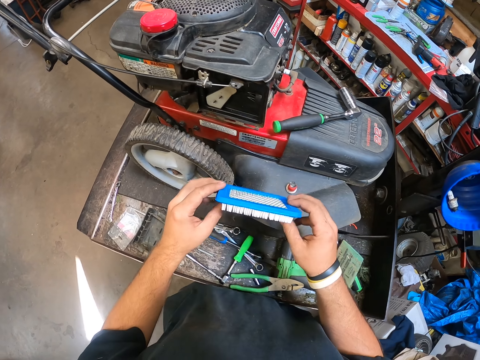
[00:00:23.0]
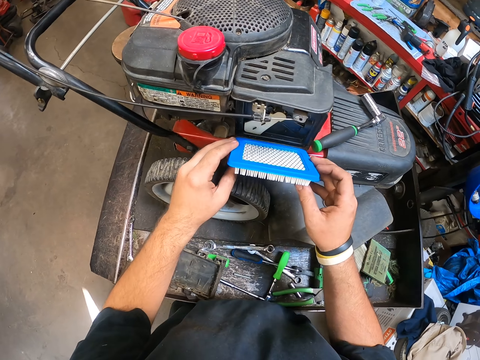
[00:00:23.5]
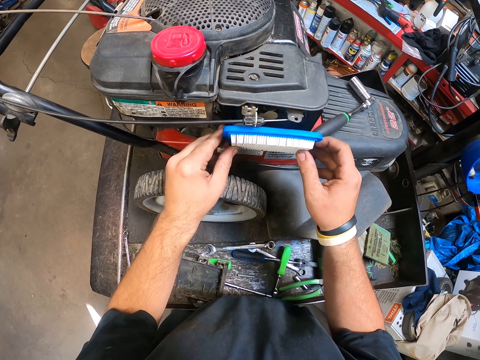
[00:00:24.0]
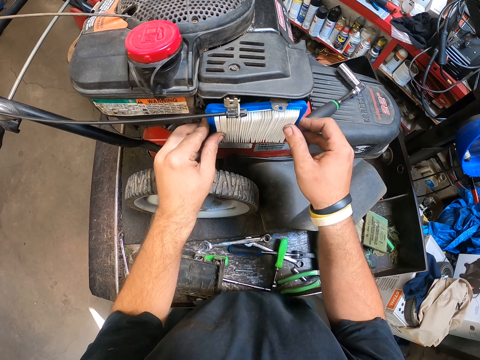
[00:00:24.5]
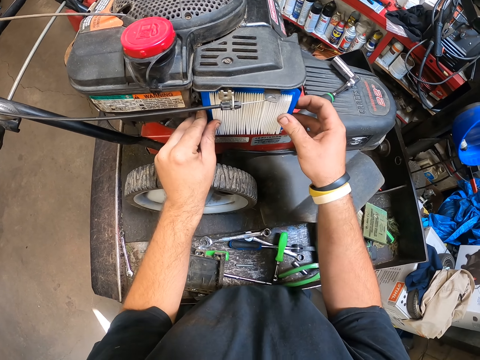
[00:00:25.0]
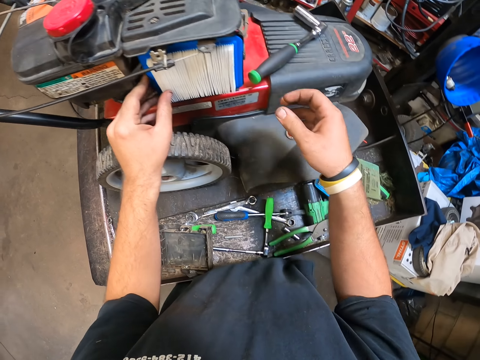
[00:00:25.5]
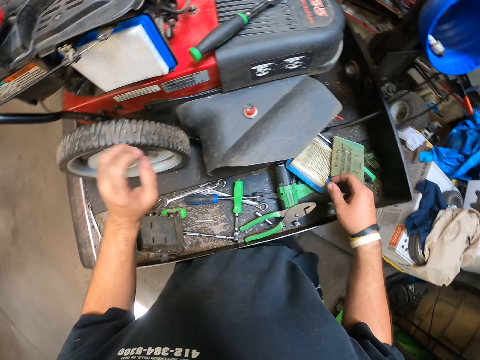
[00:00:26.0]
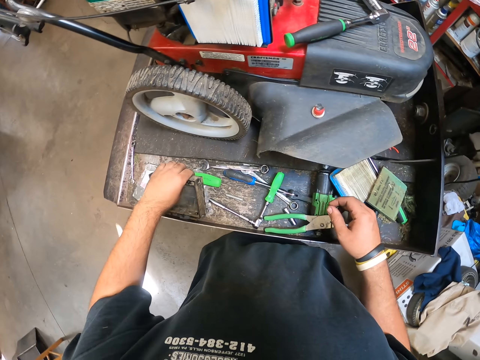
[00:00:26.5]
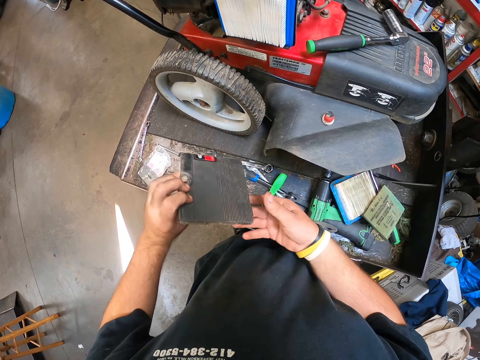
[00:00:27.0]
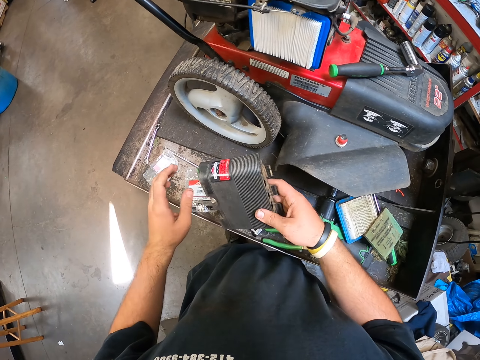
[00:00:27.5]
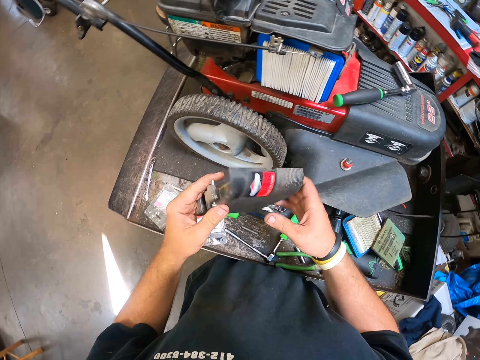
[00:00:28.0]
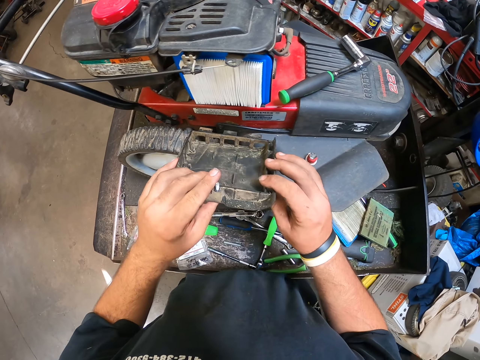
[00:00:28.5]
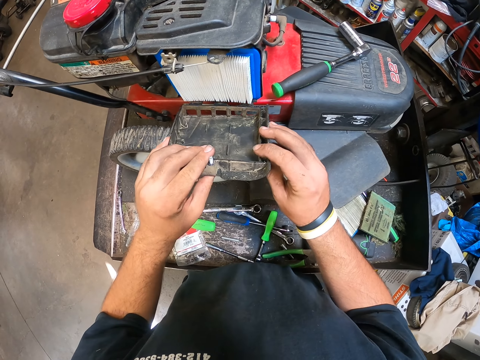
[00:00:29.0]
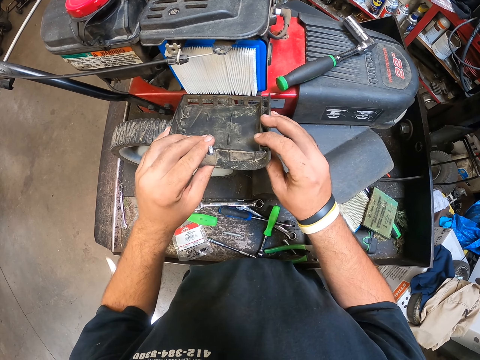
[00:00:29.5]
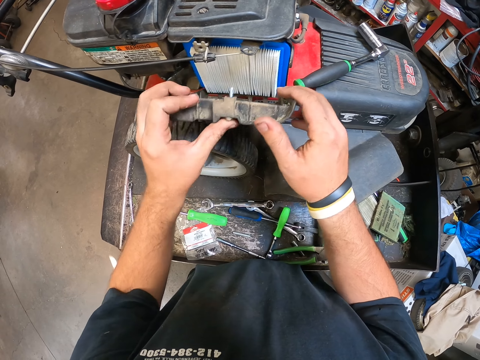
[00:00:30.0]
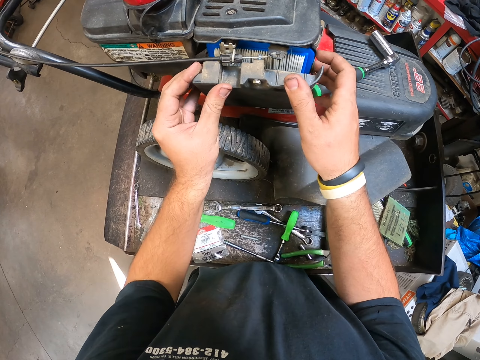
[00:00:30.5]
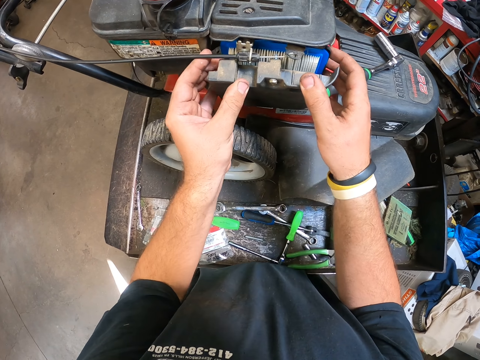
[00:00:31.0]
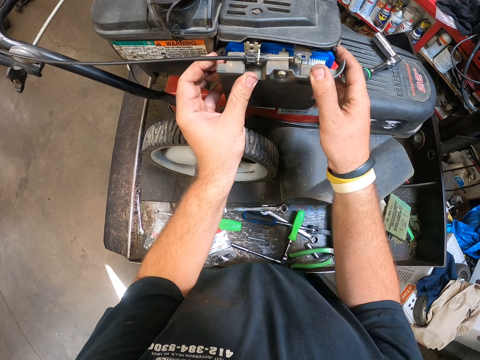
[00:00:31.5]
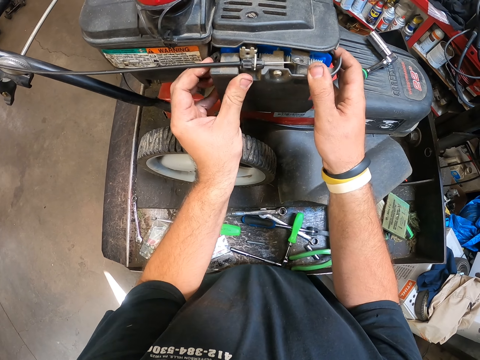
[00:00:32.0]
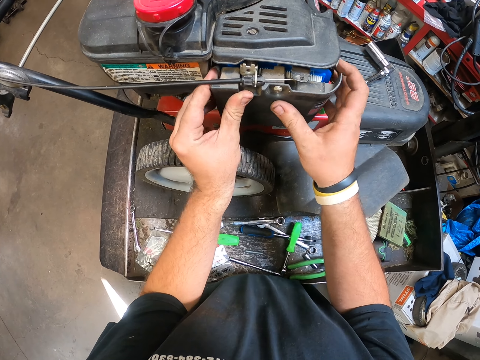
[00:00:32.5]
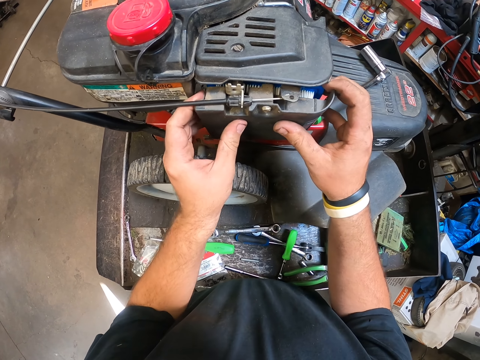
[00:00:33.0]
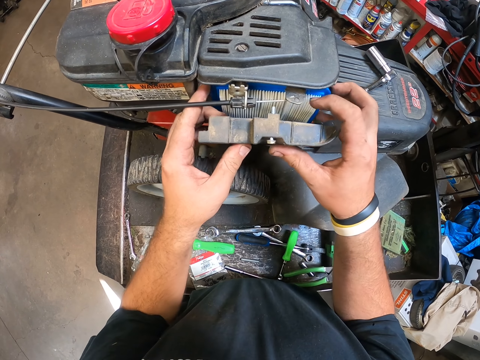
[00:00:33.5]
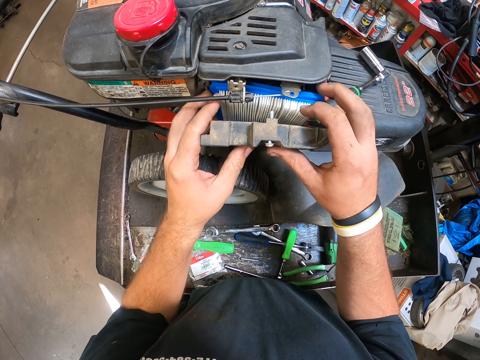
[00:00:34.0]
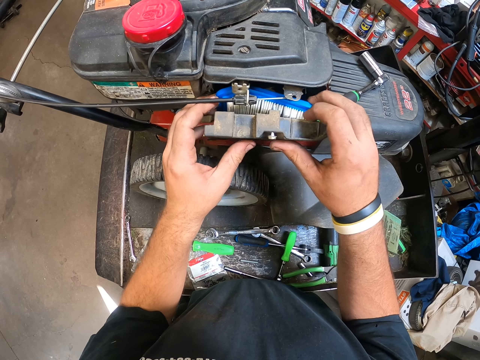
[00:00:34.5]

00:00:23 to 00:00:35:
The camera wearer fixes the air filter on the lawn mower. They pick up the cover. They cover the air filter.

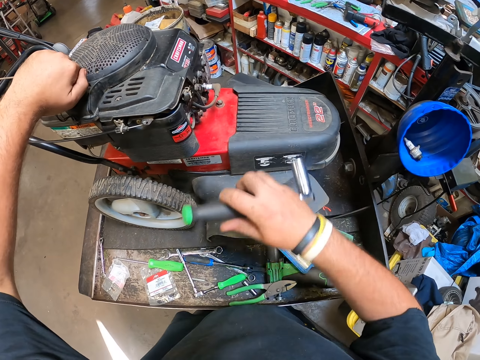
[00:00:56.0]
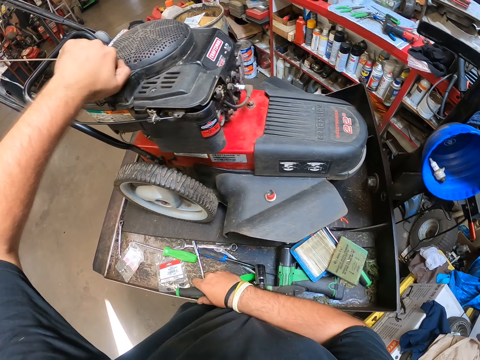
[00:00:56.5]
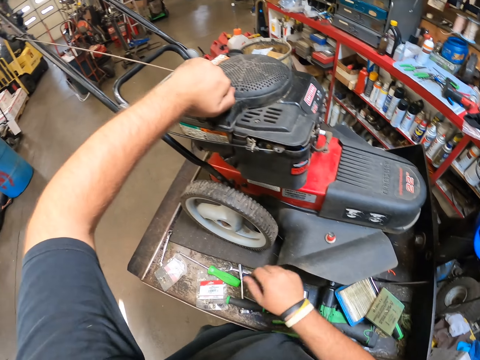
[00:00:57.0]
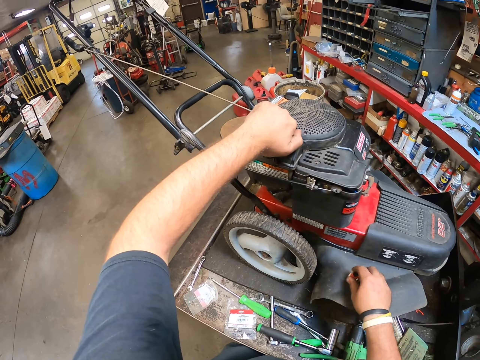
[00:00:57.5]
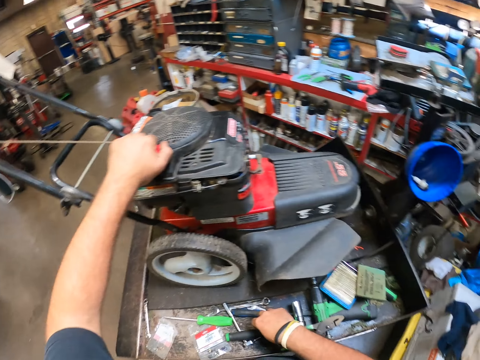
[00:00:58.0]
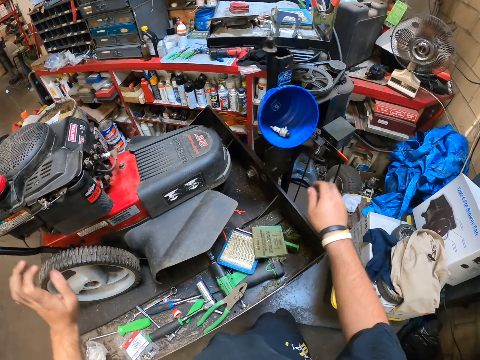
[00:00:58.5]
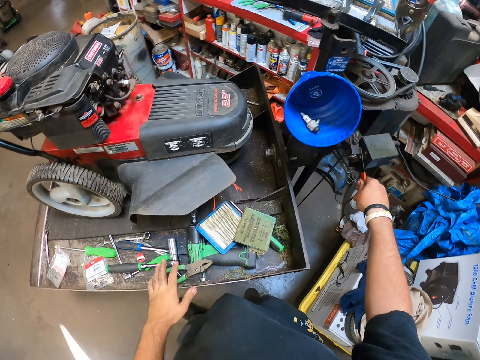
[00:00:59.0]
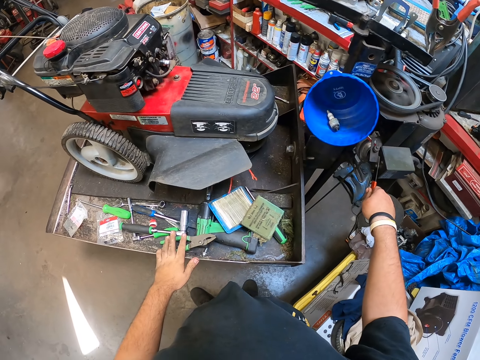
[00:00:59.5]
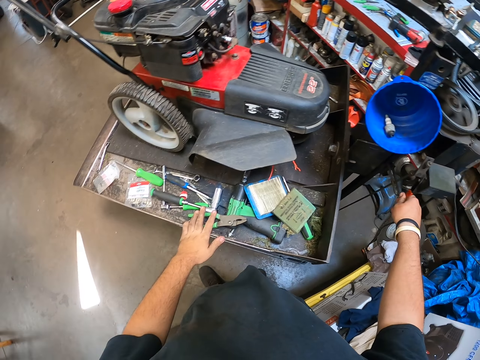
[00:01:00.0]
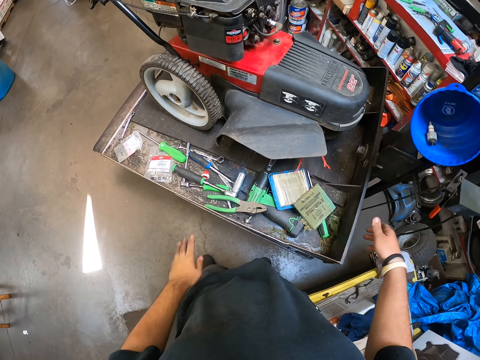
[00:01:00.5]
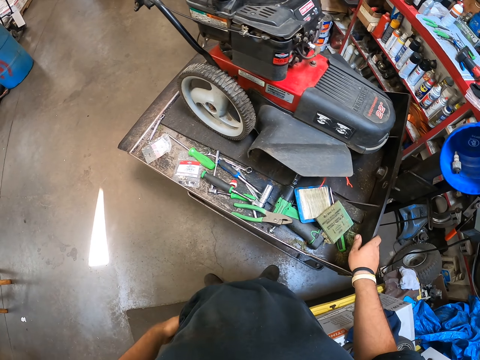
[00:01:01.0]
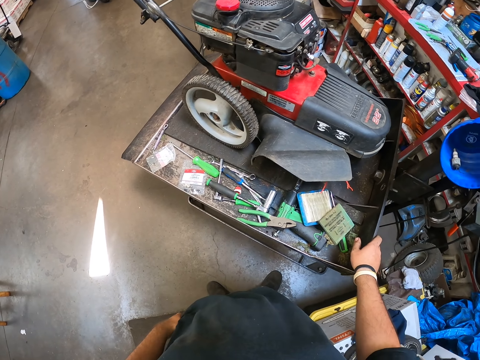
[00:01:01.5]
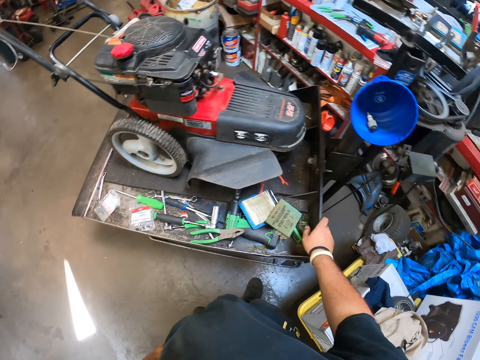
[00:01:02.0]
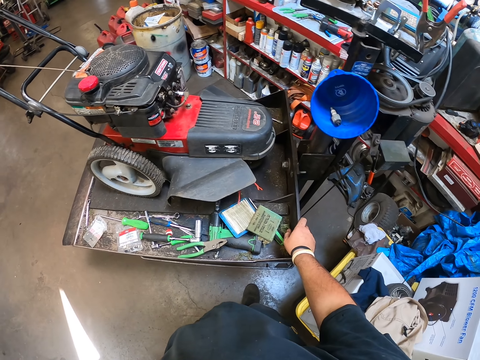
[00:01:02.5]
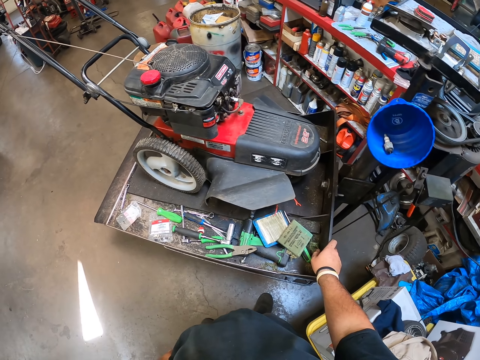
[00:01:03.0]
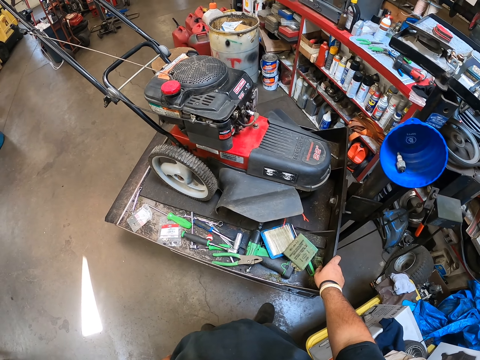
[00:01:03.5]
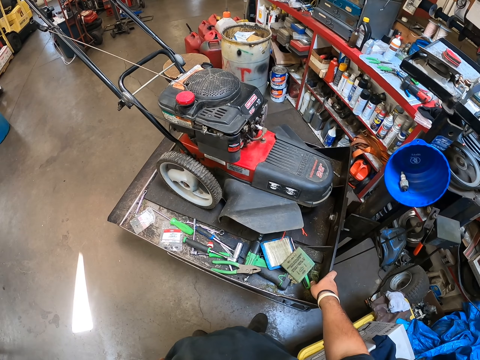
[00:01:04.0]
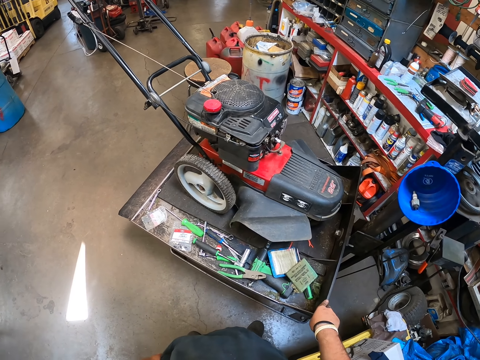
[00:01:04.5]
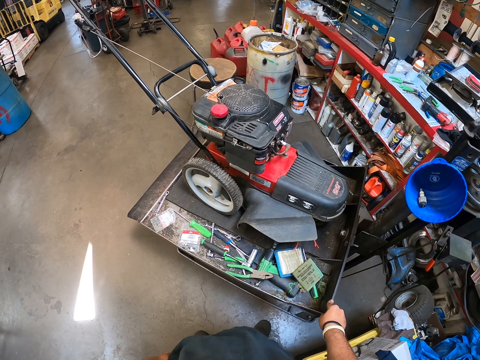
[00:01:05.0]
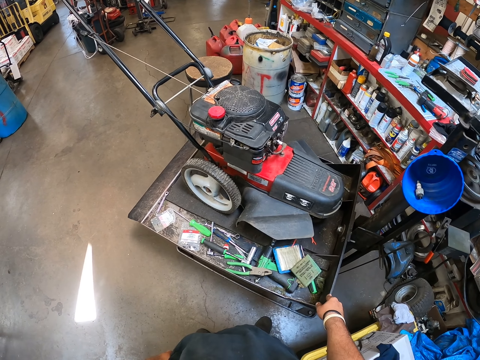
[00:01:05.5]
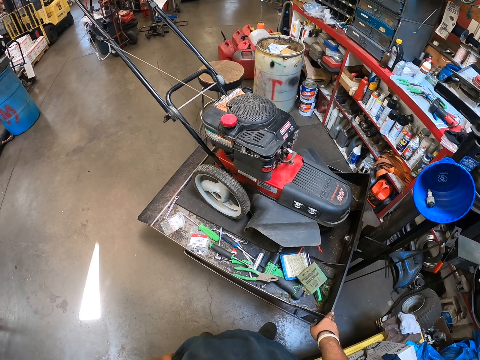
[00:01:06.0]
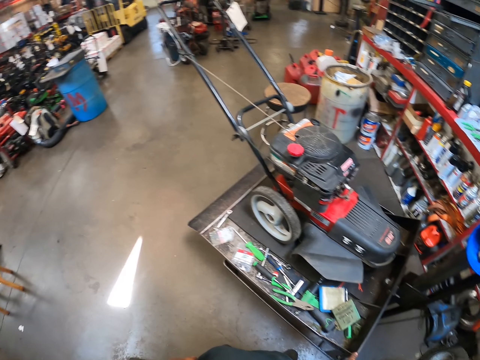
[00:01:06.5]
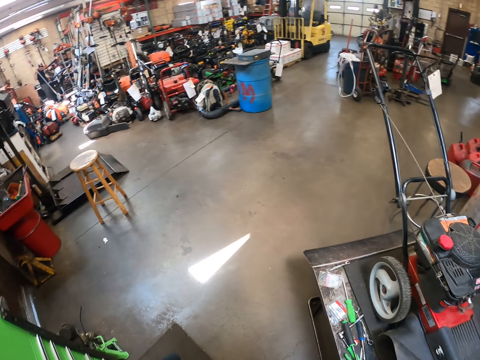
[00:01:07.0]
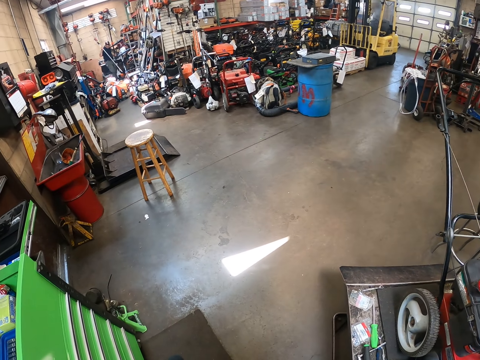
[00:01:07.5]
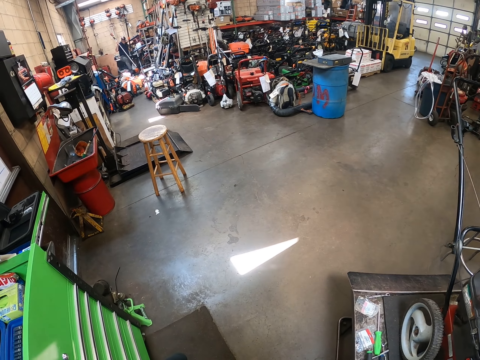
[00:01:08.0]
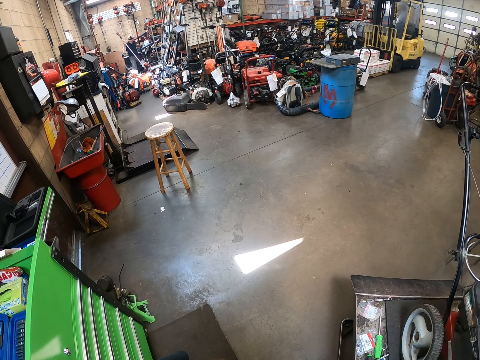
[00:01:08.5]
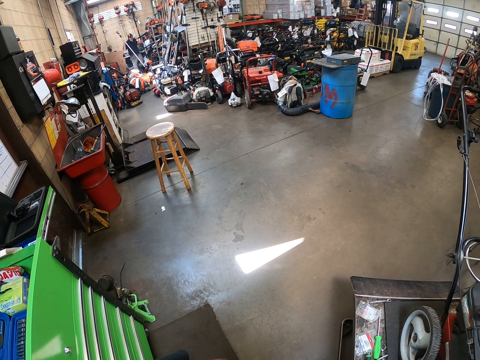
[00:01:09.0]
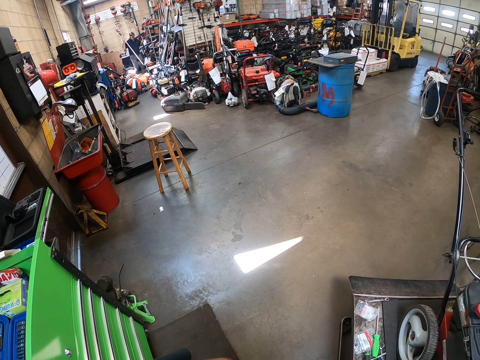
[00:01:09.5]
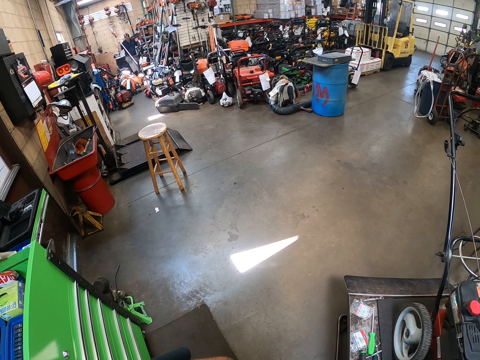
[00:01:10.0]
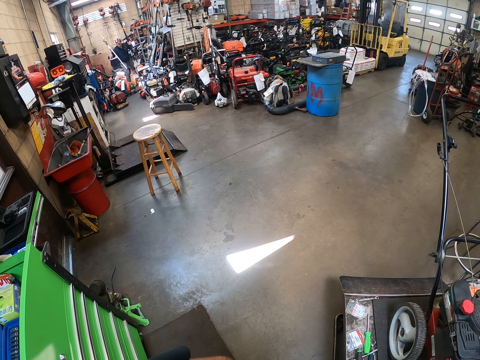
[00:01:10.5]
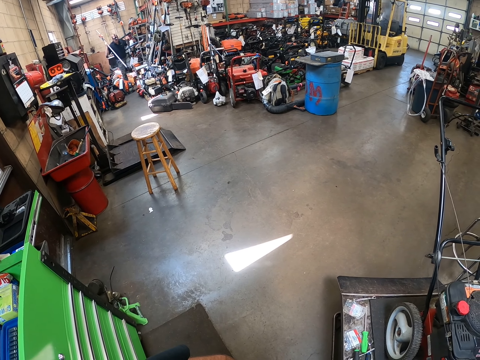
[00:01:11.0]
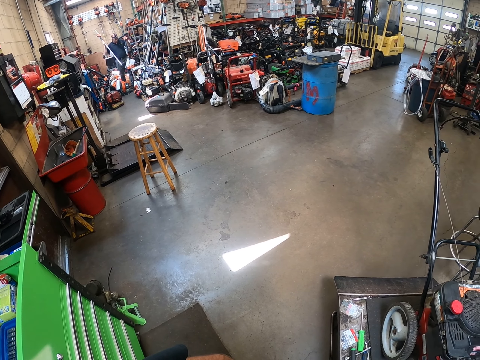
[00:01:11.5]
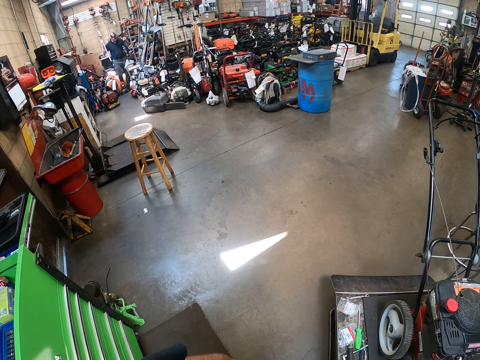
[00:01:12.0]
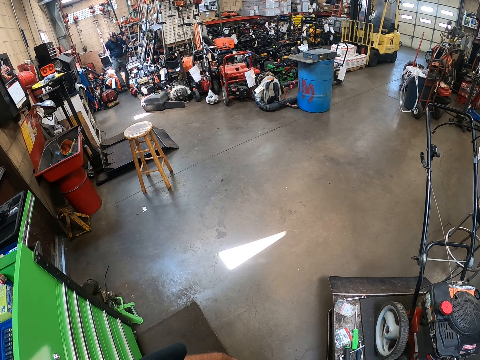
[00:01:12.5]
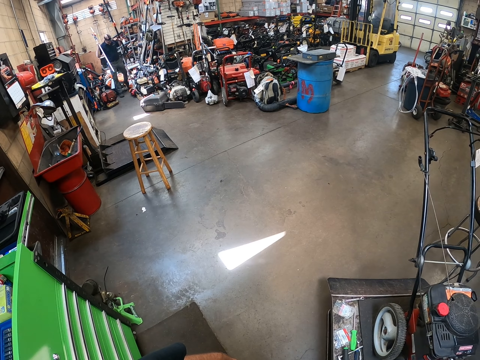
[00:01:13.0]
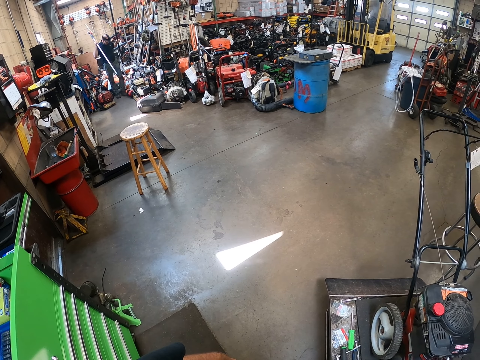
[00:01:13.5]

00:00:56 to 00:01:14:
The camera wearer places the big socket wrench on the bench or table. He moves the small paper on the table. He starts the lawn mower. He looks at the lawn mower. He places his right hand on the bench. He gazes around the workshop.
